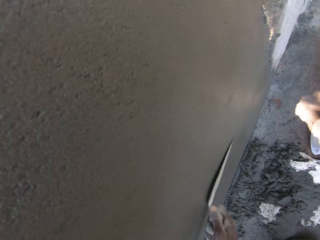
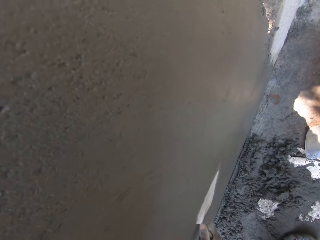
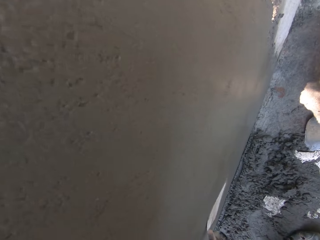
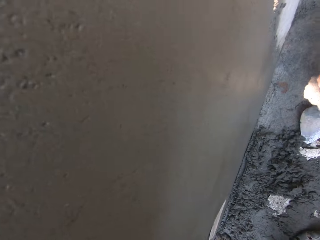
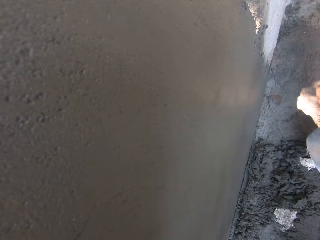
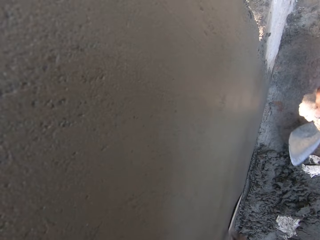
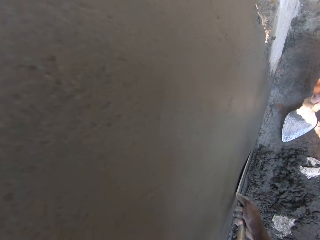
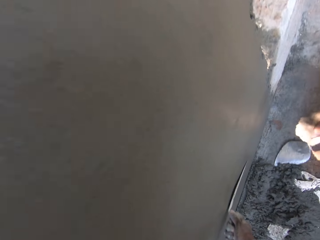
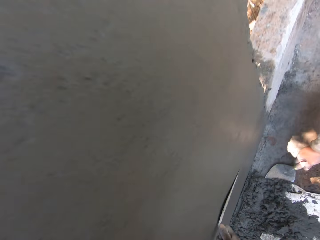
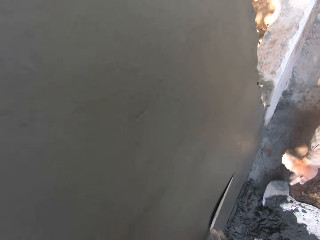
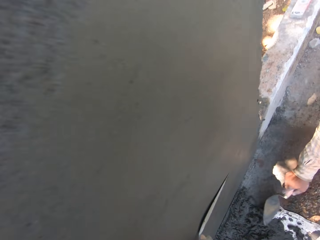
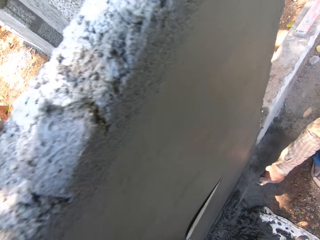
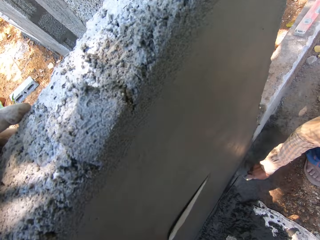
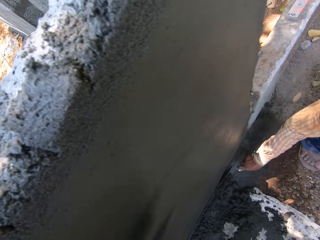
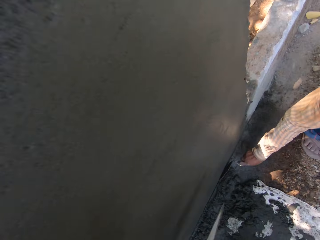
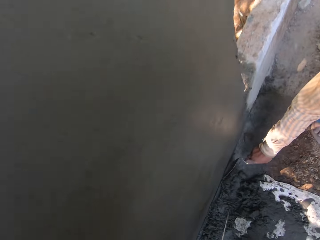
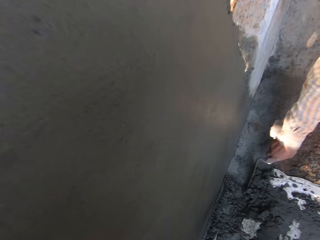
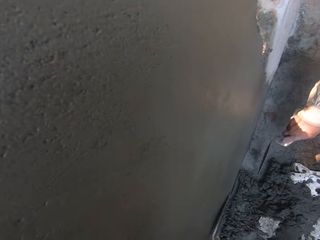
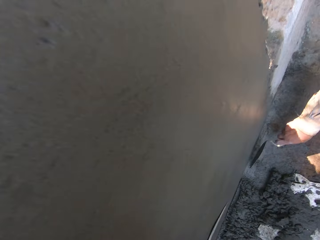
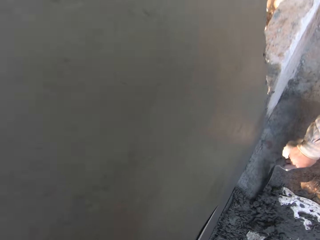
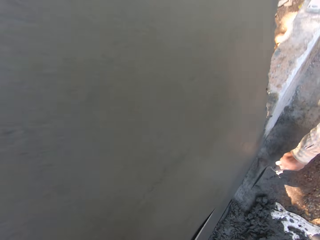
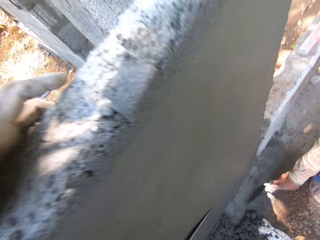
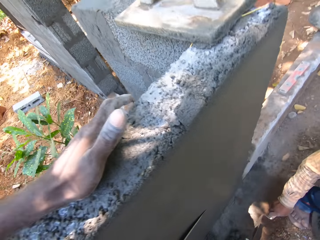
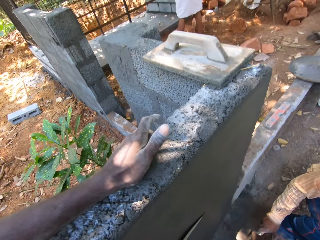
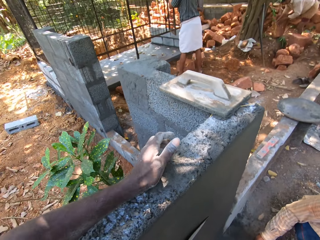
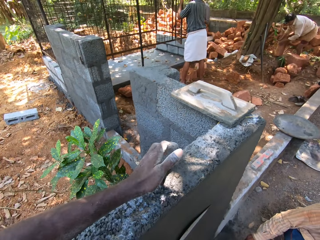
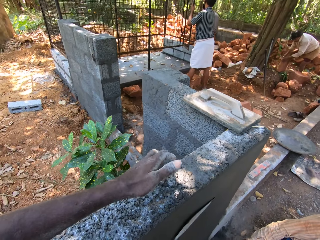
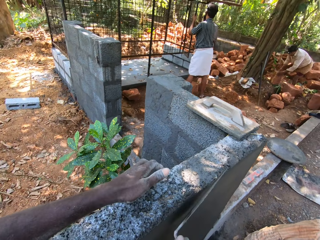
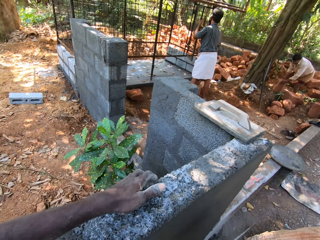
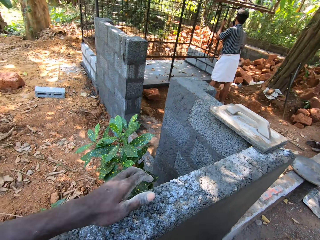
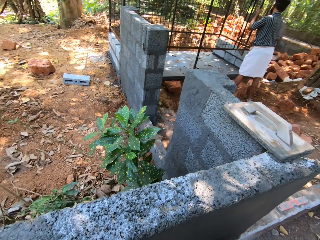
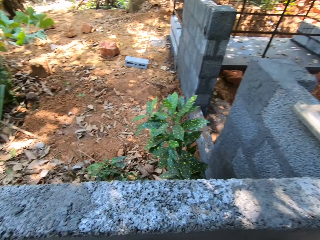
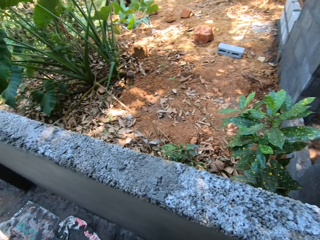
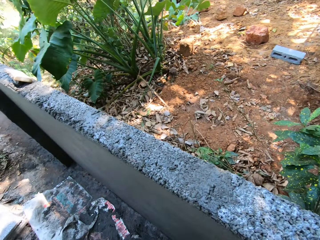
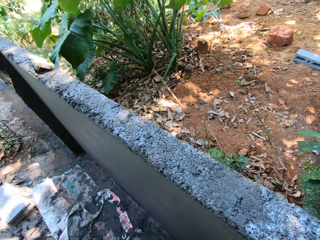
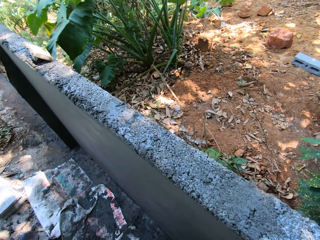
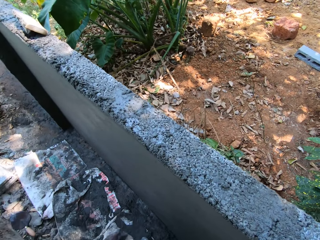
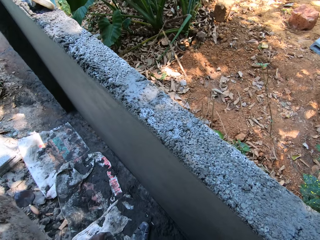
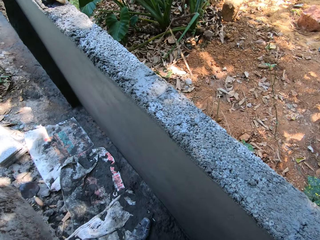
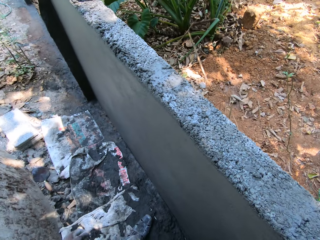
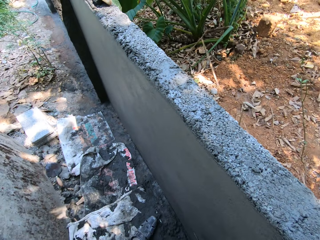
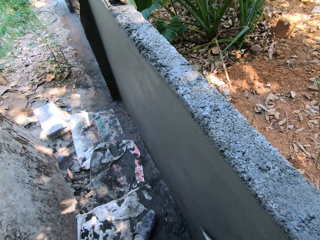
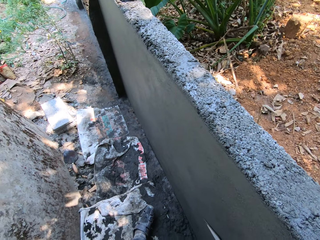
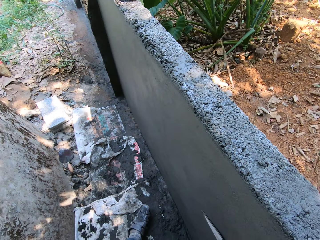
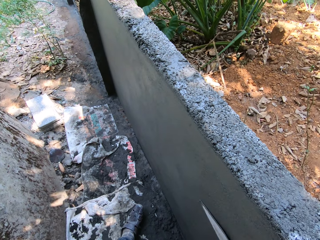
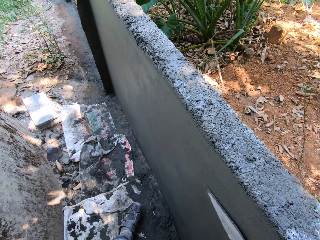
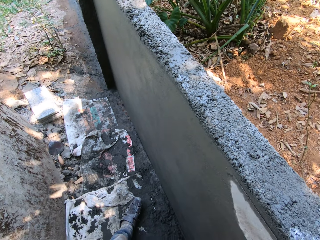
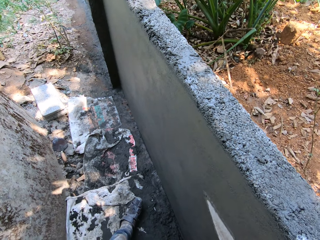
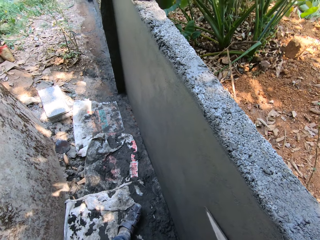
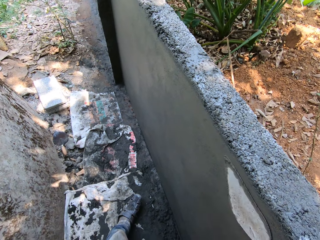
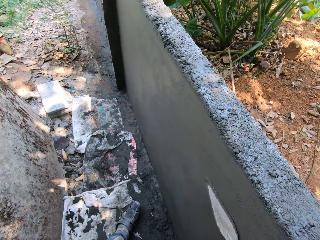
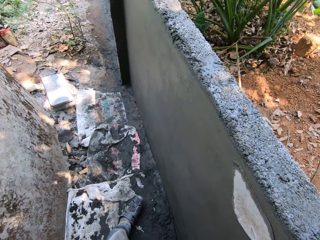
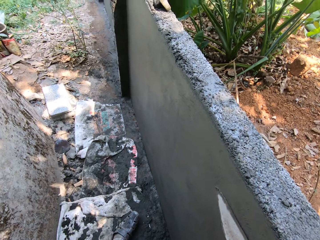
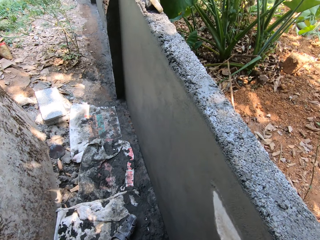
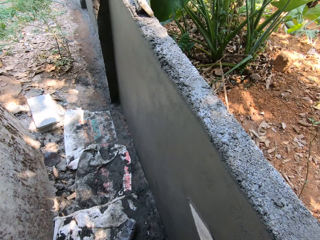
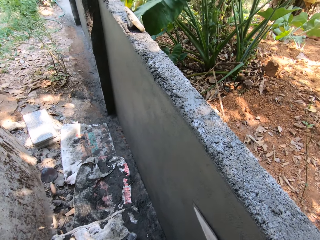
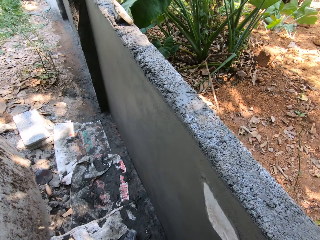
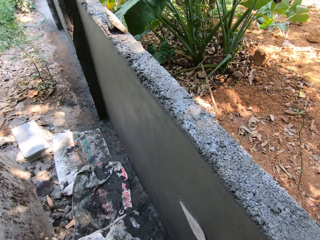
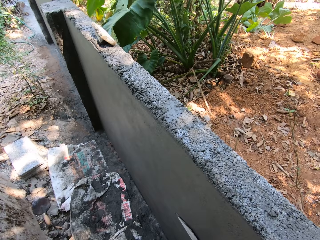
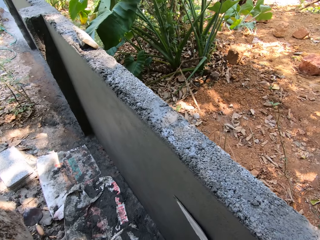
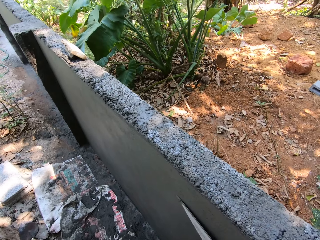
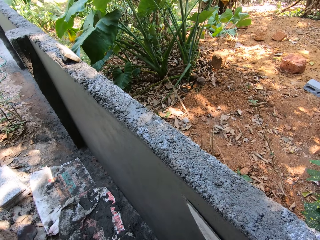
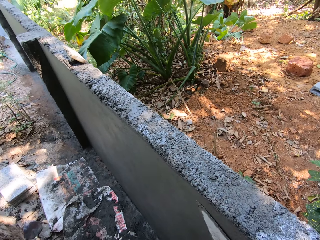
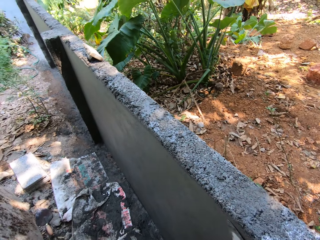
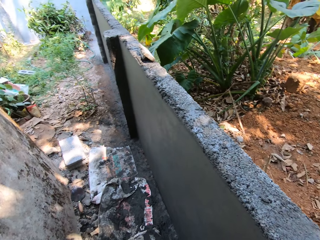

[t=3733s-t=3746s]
The man moves the cement plaster on the floor with the hand trowel in his right hand. The camera wearer rubs the wall with the hand trowel in his right hand.

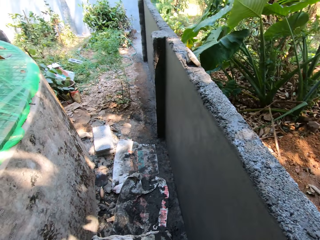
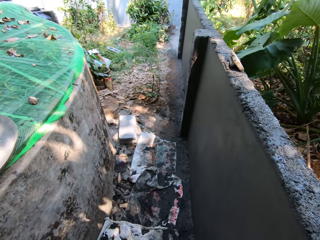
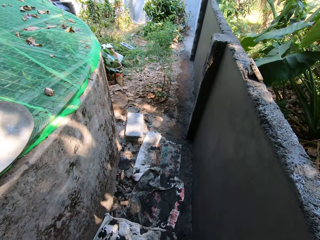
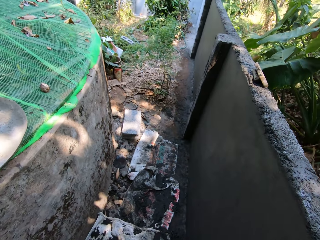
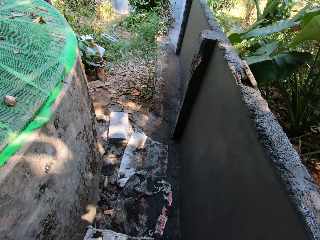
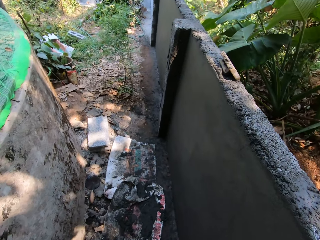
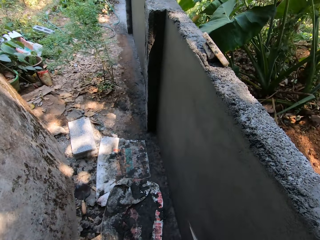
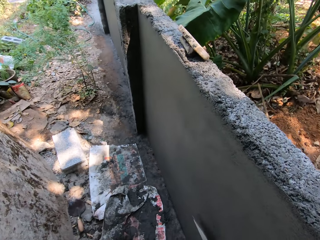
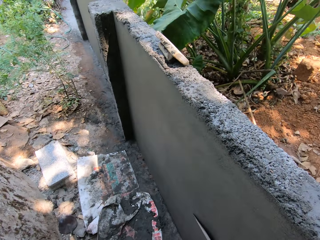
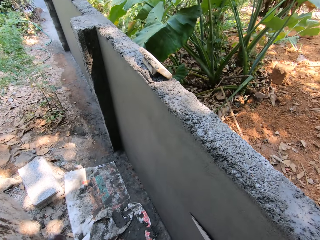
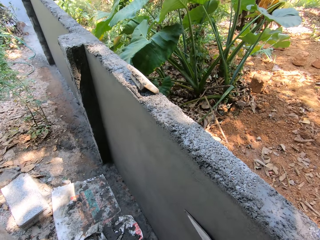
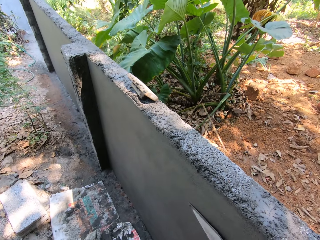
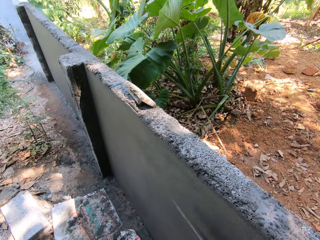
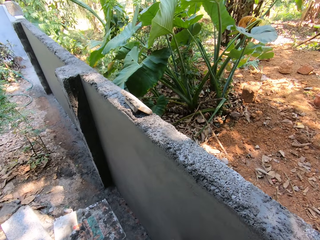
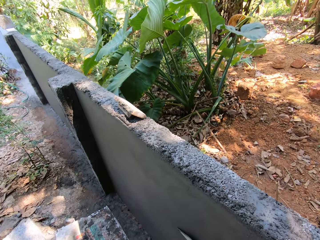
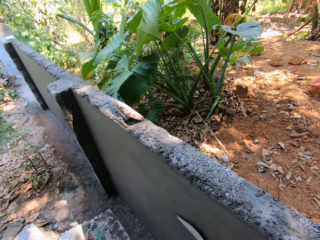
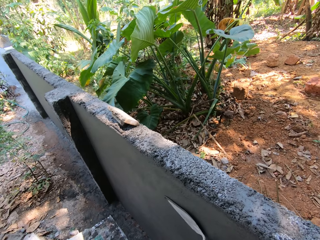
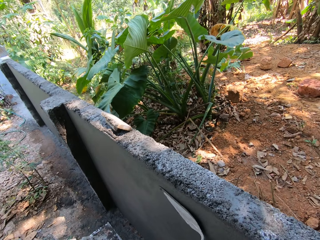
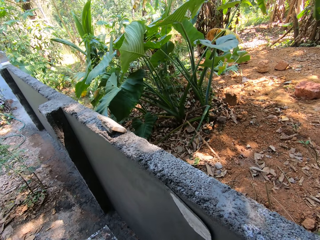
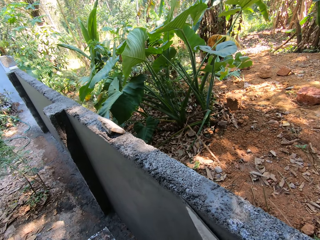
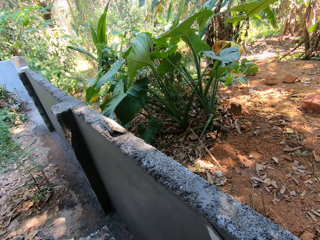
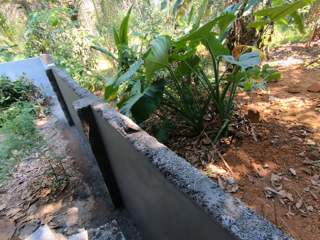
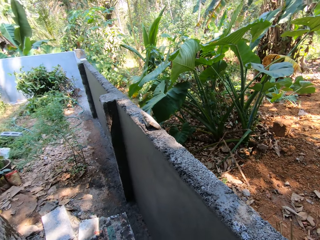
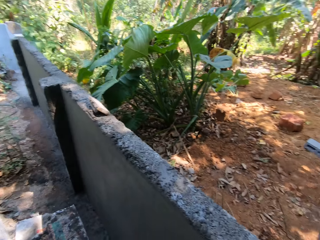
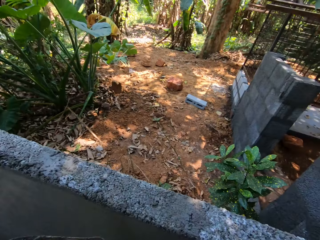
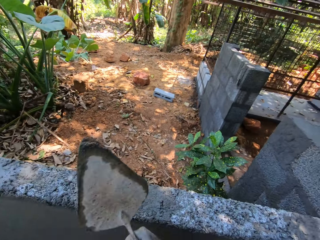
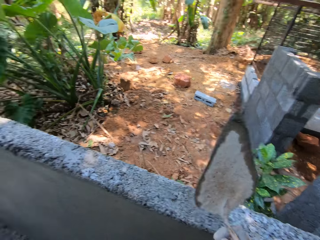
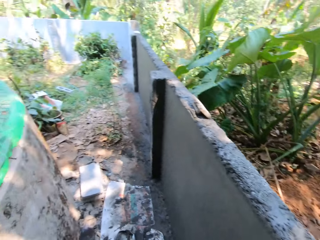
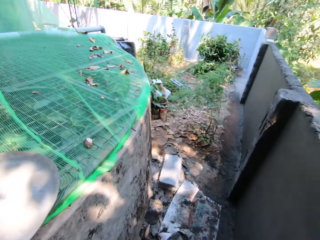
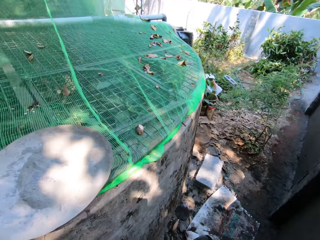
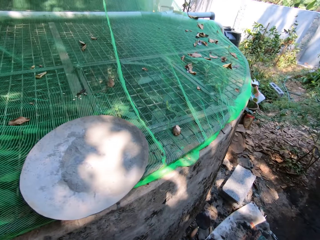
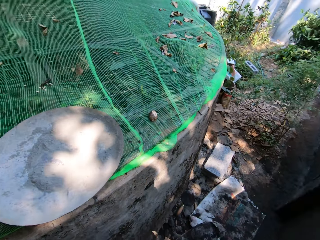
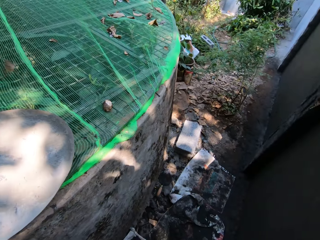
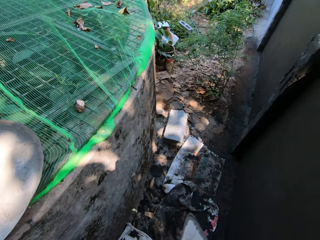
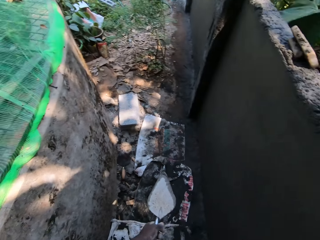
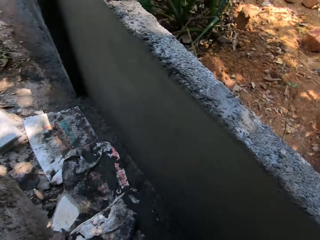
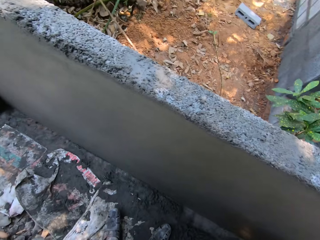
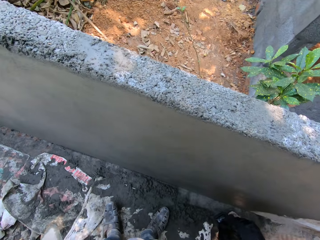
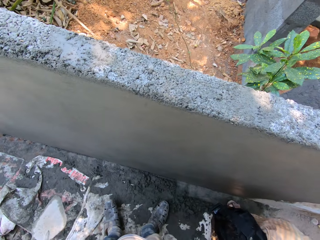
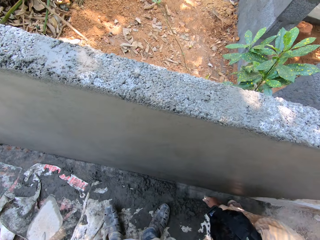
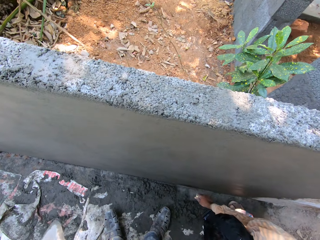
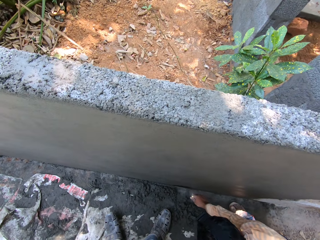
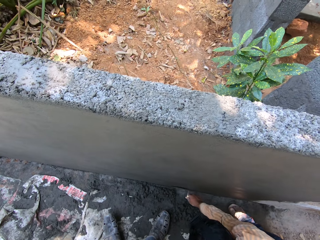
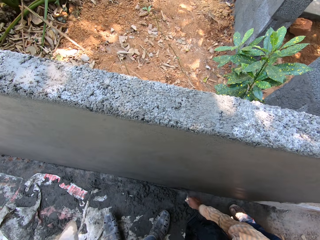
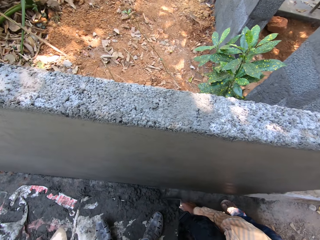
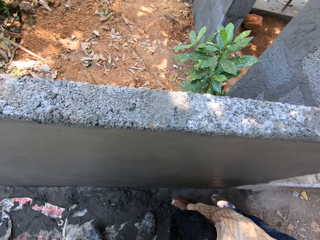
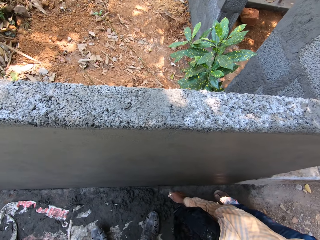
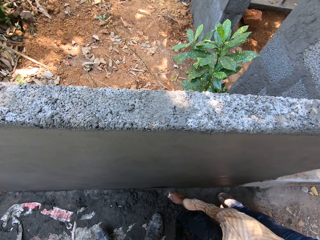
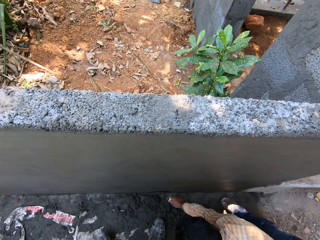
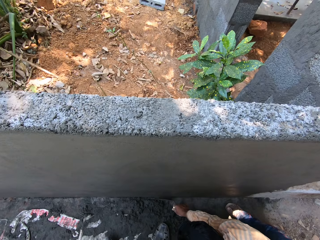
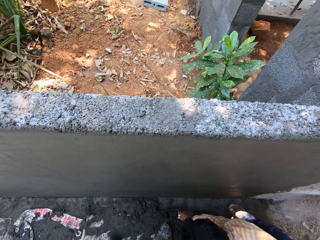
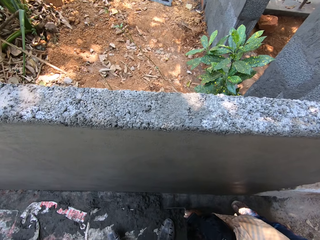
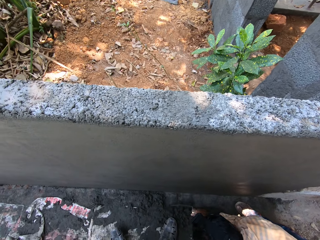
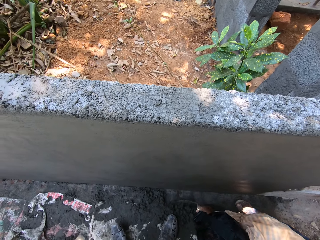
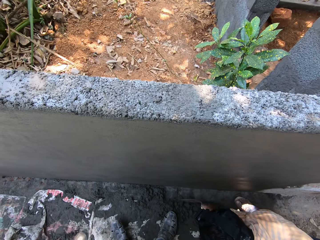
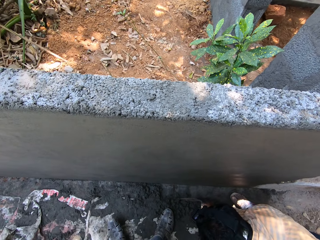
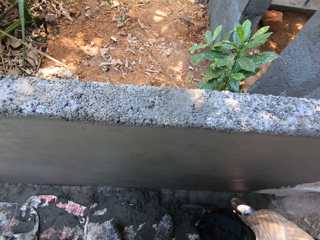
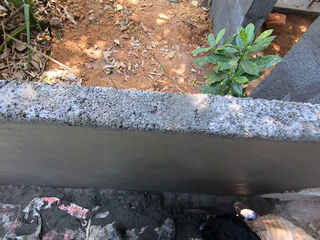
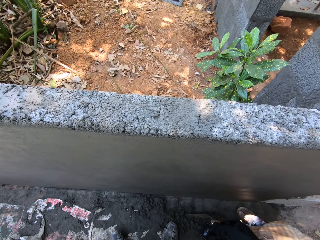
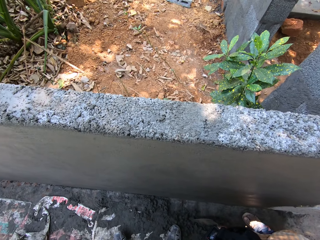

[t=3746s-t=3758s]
The camera wearer looks around. A man moves the cement plaster on the floor with the hand trowel in his right hand. The camera wearer discusses with the man.
